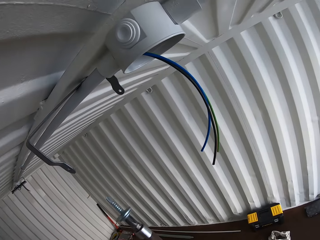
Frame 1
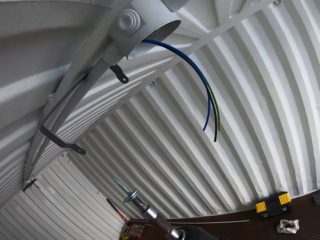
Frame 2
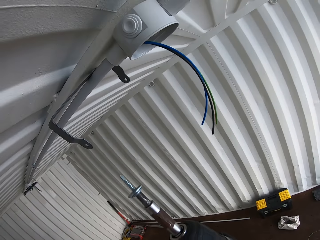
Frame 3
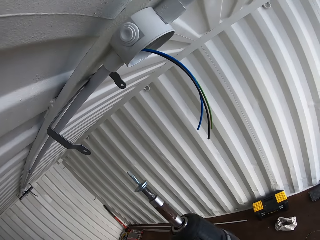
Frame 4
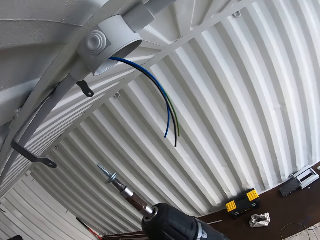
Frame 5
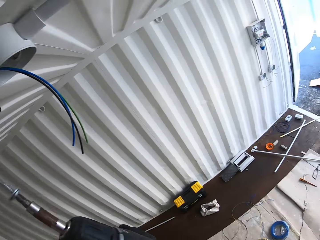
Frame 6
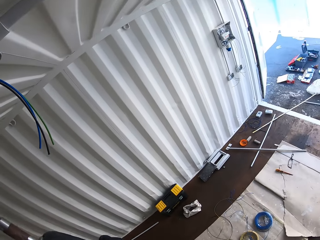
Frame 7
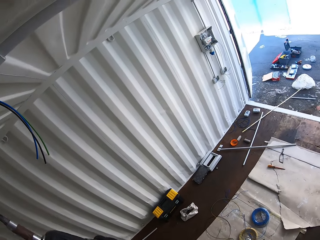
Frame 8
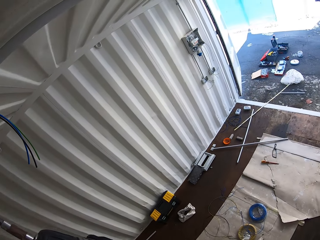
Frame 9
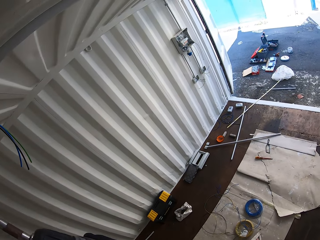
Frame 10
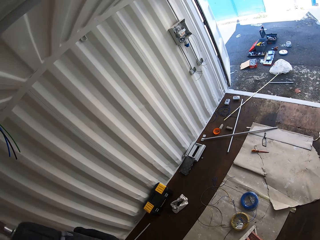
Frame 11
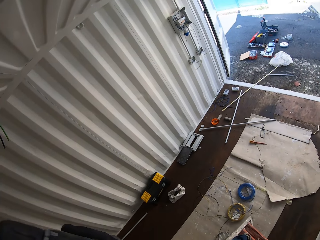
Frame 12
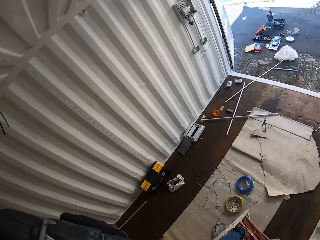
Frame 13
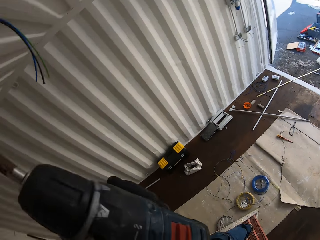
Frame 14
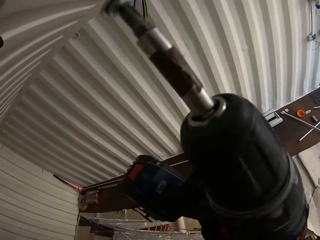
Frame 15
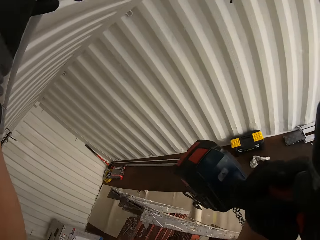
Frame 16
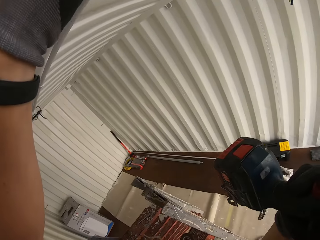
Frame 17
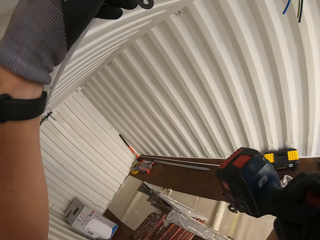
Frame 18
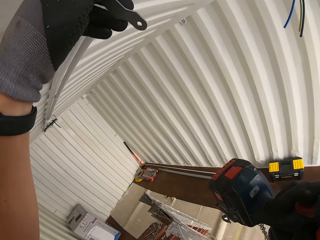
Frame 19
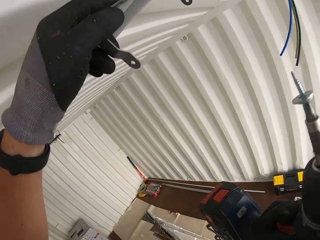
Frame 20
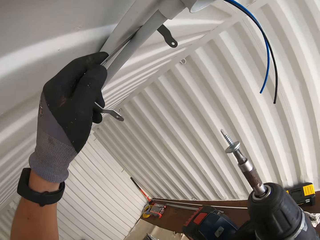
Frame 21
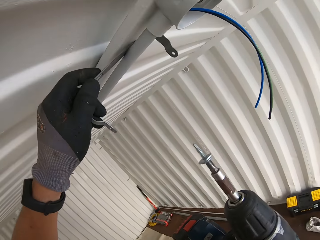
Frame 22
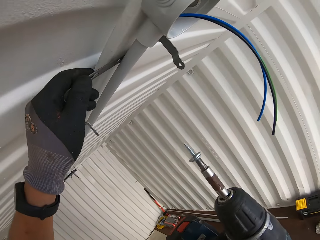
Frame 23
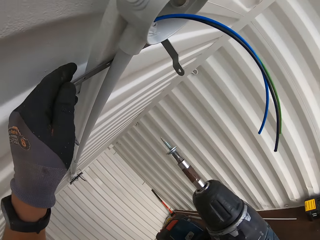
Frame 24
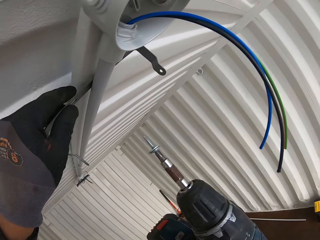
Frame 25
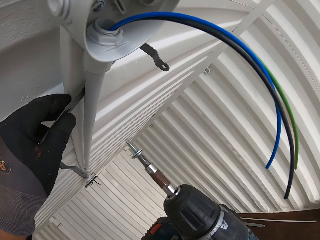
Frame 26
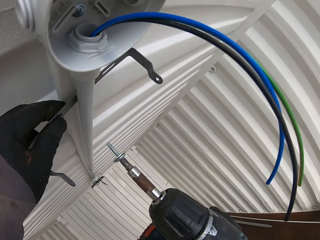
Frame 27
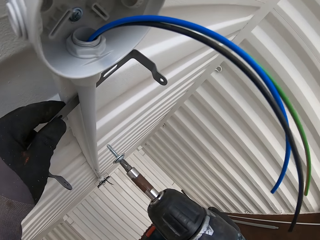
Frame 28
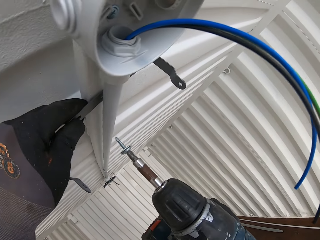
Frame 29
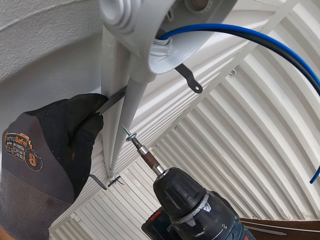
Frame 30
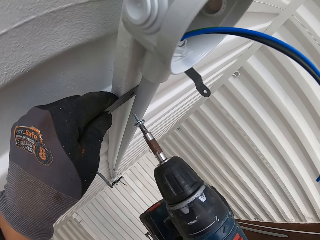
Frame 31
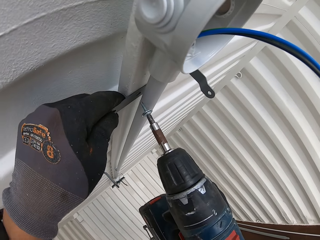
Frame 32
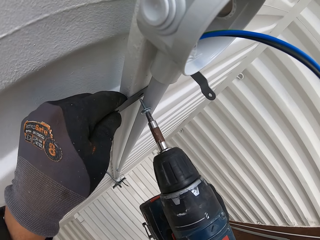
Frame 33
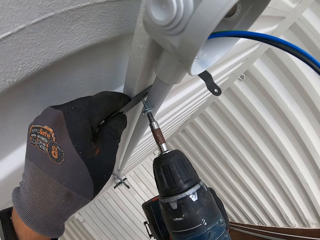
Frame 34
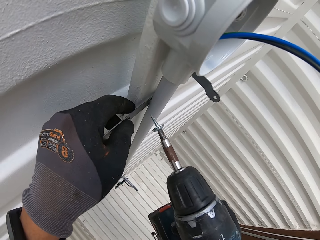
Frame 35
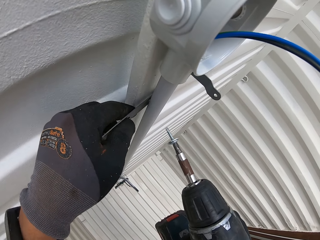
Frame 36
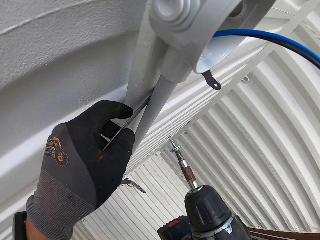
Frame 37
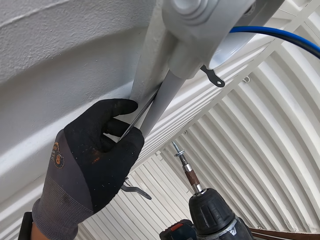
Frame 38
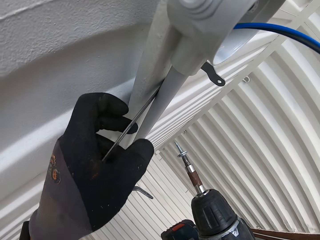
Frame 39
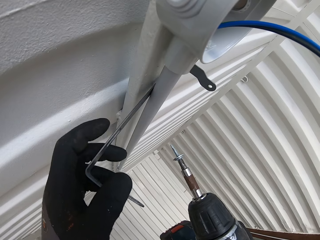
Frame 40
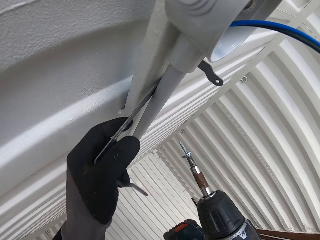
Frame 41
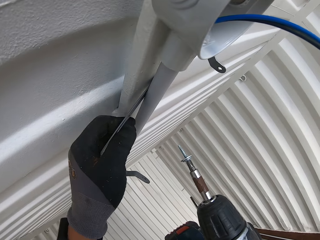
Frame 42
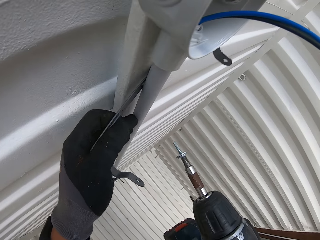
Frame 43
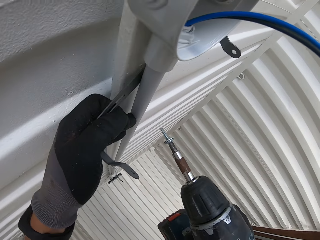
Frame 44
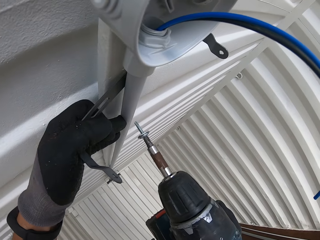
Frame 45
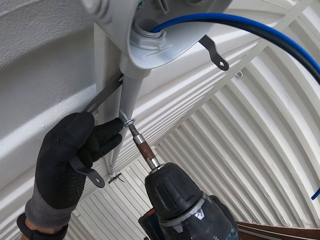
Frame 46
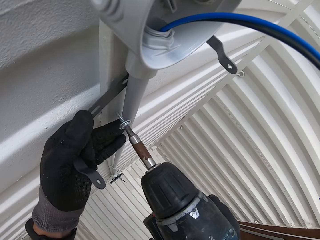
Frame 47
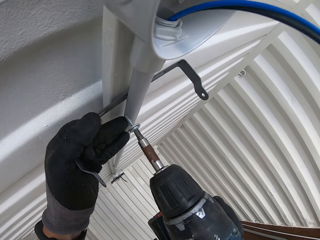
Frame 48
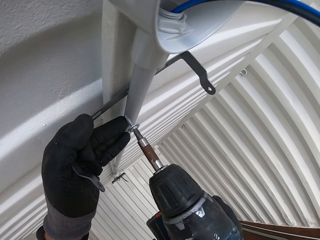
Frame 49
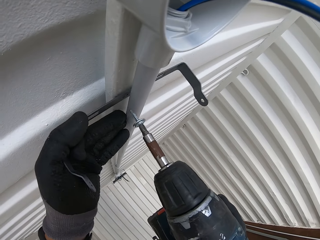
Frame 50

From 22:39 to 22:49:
The camera wearer looks around the Conex box. They adjust the light bulb handler. They hold the panel light holder into place, hold the drill, and move the metal light holder.

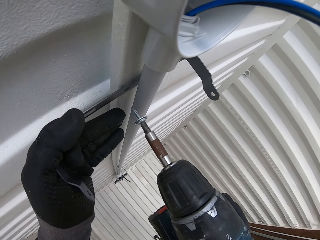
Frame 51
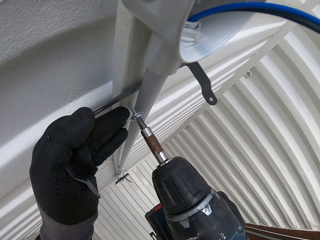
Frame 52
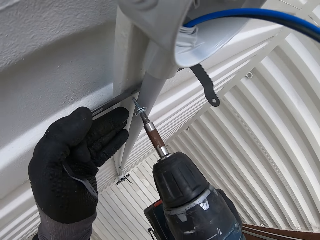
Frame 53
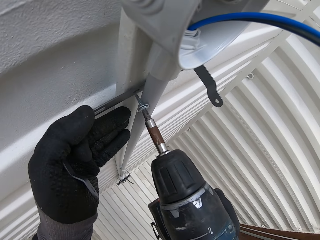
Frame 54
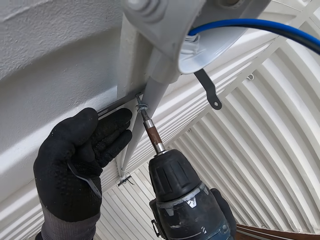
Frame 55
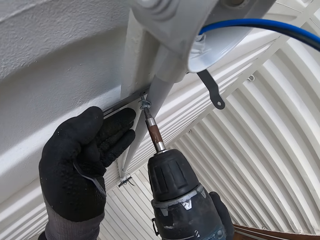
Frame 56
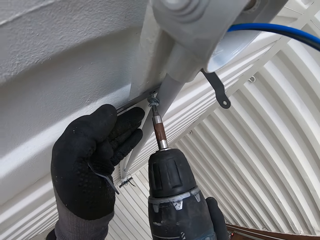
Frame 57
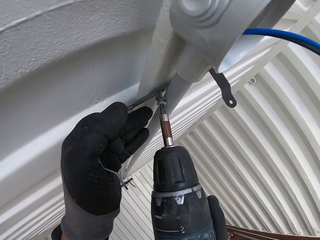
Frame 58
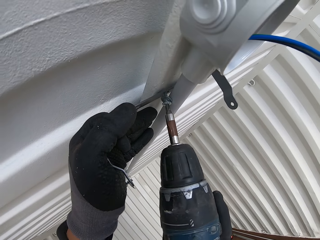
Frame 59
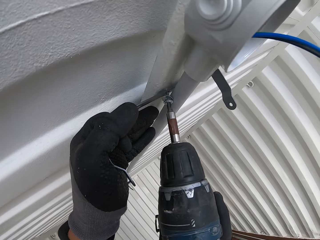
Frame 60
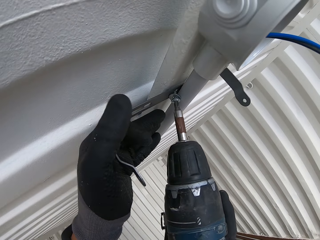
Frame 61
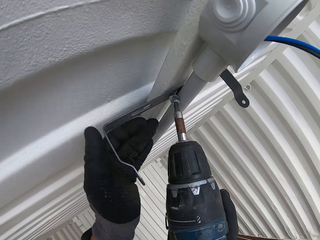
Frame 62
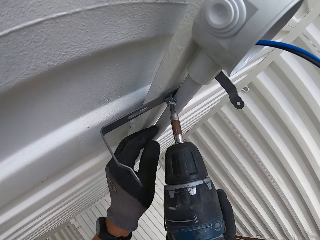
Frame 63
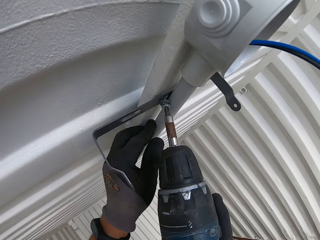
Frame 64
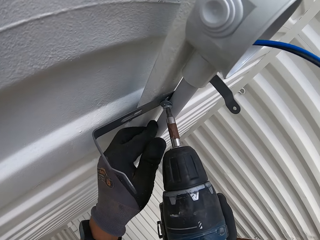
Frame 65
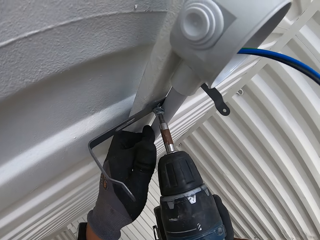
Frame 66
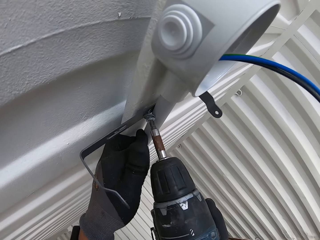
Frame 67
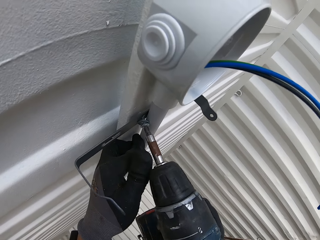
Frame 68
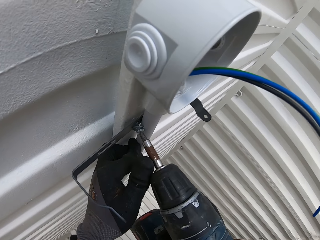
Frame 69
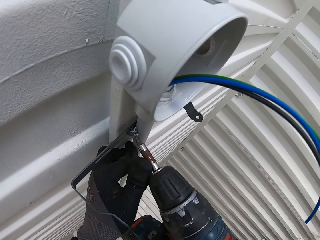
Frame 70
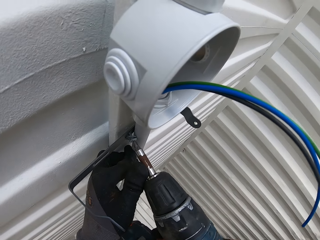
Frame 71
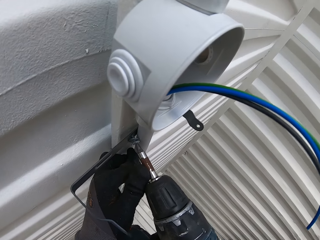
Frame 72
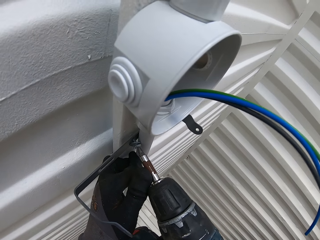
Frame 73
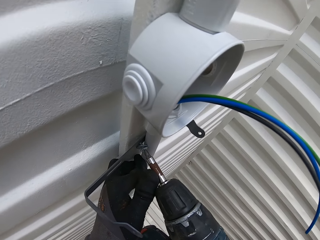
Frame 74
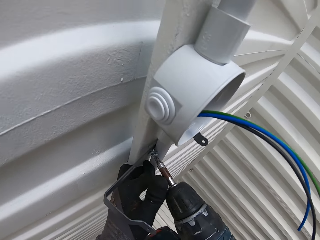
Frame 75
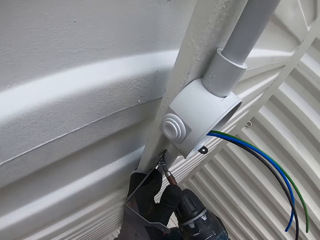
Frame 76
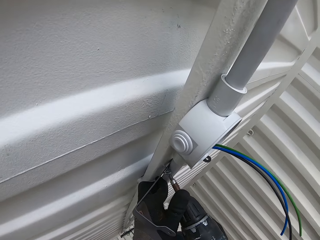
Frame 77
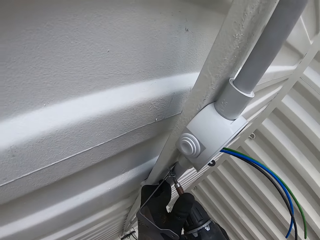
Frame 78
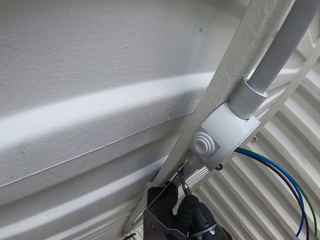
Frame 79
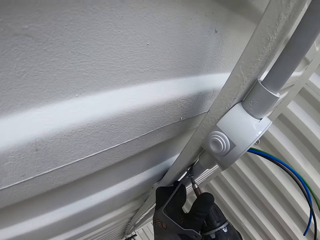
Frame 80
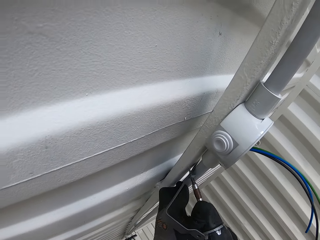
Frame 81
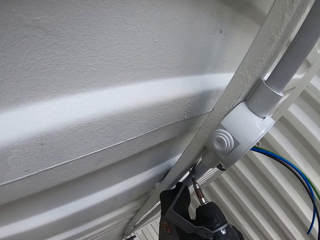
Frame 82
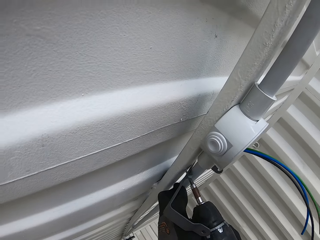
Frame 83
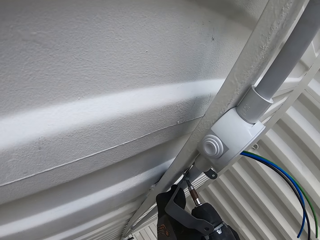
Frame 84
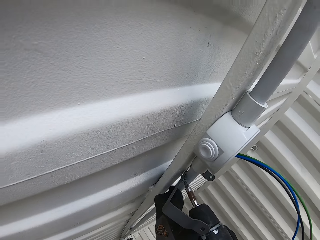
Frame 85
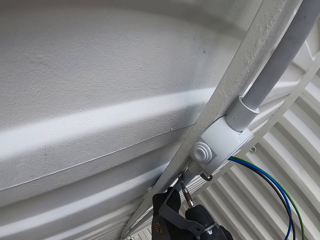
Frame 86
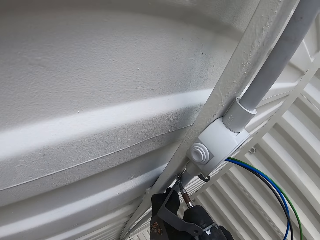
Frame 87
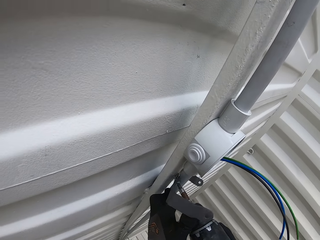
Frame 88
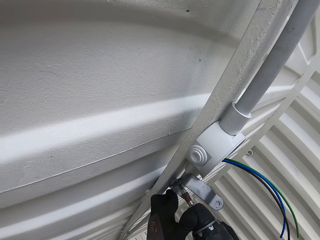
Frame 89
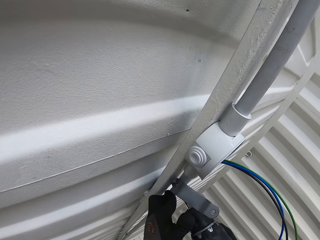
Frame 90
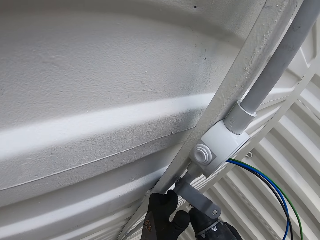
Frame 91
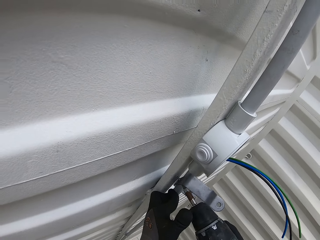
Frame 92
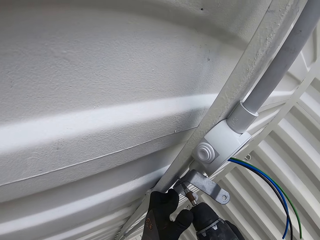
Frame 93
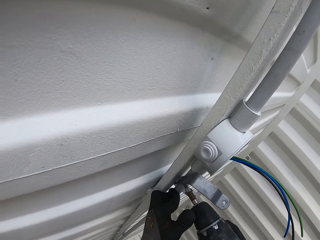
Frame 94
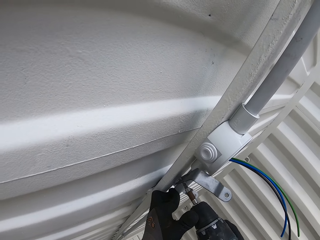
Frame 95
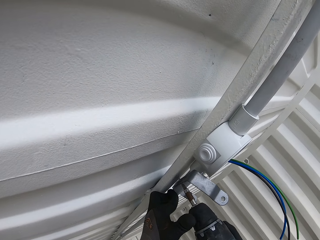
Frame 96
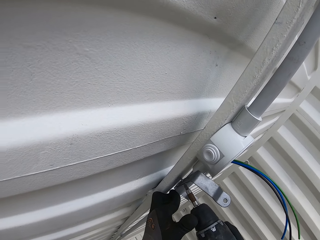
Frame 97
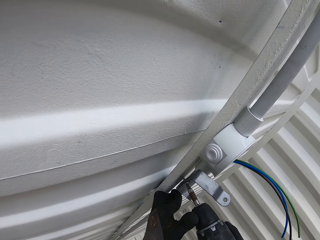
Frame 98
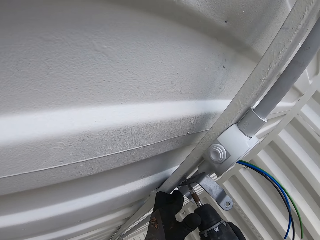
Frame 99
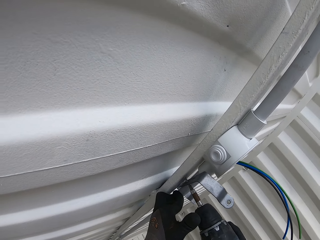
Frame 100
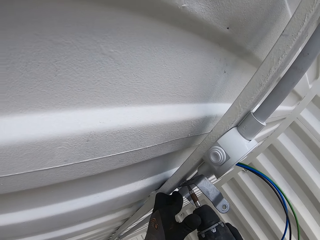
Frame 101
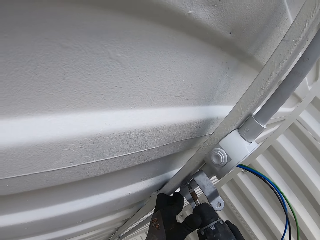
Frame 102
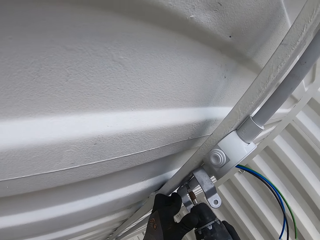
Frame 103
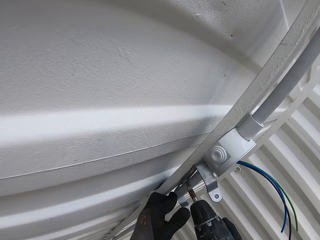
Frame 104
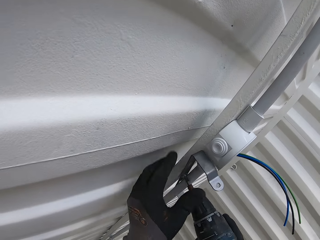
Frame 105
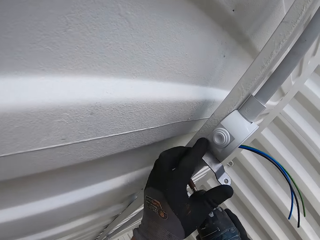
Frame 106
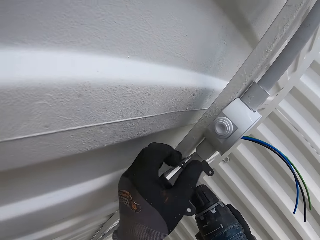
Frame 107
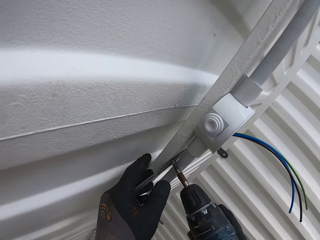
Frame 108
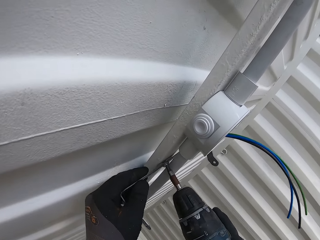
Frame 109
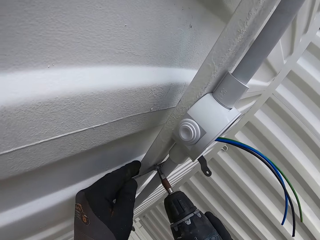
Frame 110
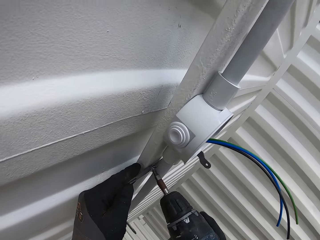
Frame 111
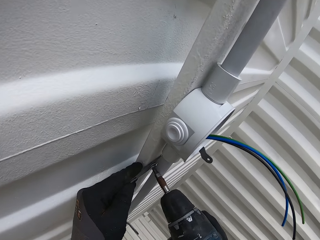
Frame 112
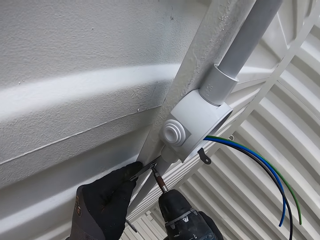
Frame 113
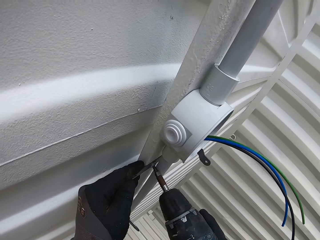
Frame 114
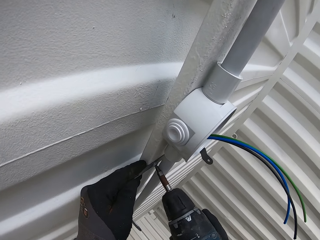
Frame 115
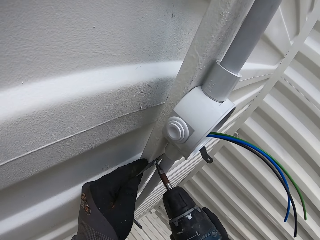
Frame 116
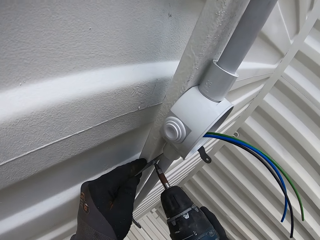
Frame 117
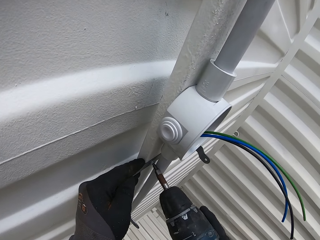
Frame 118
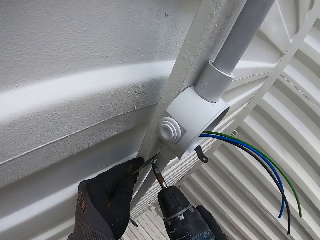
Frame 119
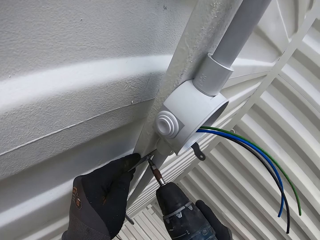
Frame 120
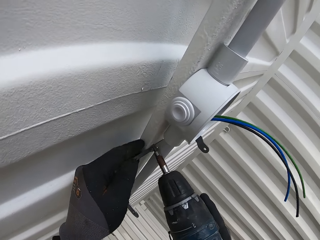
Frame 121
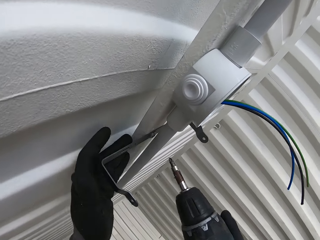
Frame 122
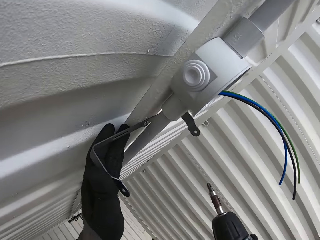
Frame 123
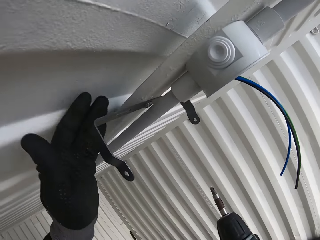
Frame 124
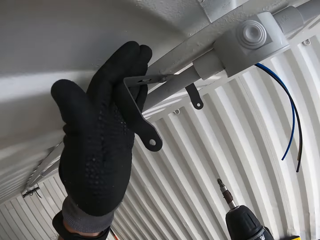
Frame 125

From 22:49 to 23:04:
The camera wearer drills the screw in the metal light holder or bulb light holder. They adjust the light bulb holder. They drill the screw in the bulb light holder.
